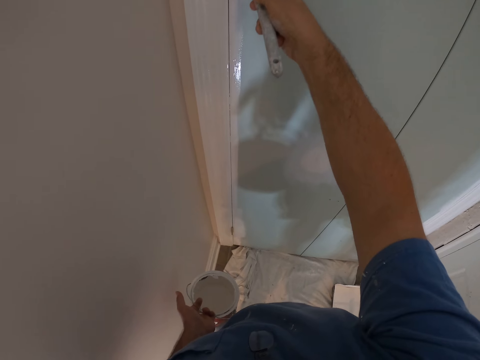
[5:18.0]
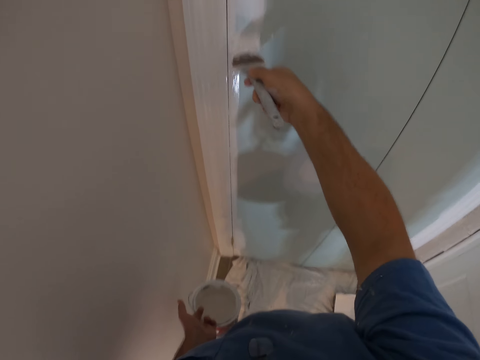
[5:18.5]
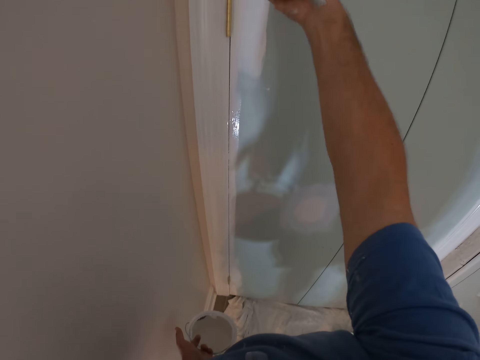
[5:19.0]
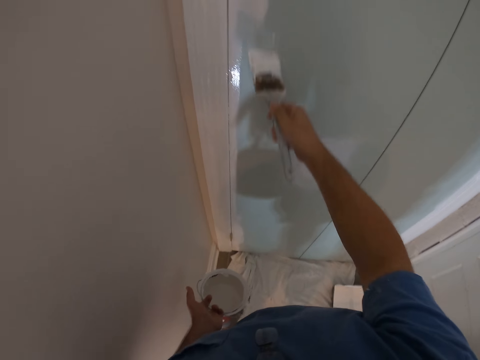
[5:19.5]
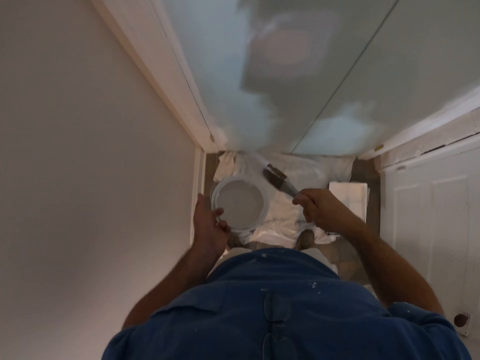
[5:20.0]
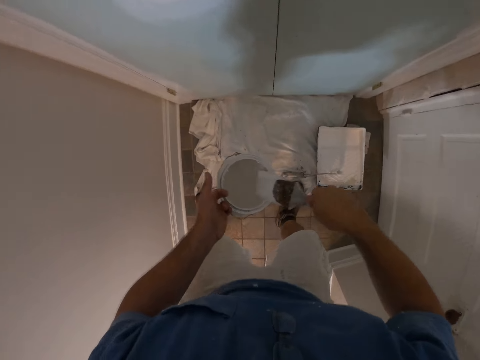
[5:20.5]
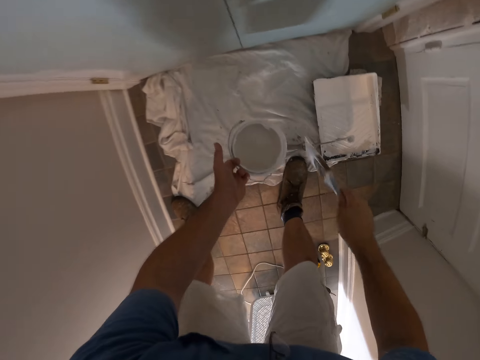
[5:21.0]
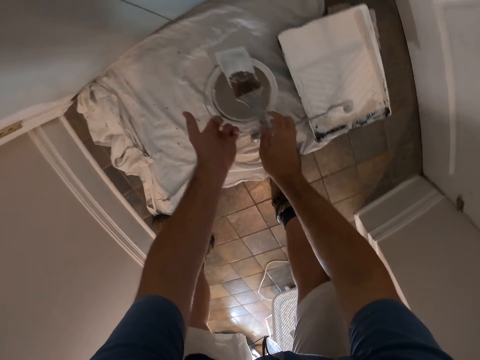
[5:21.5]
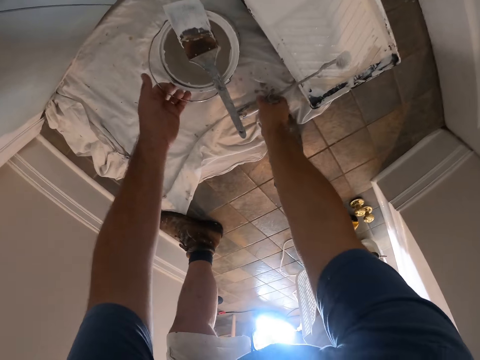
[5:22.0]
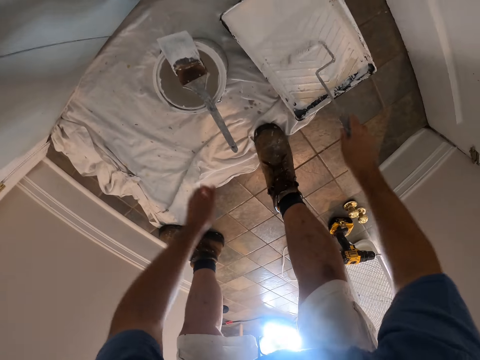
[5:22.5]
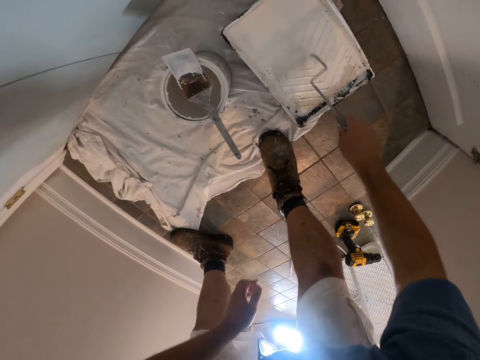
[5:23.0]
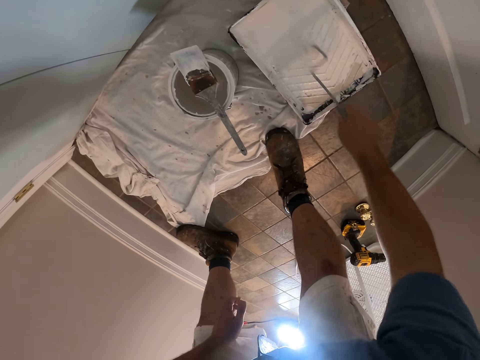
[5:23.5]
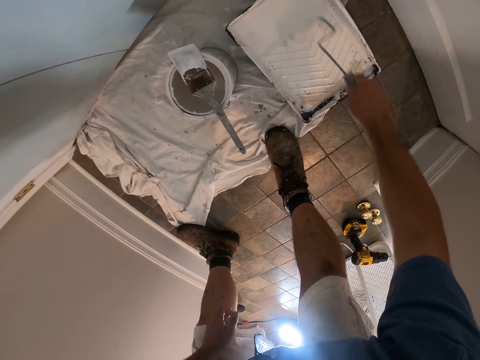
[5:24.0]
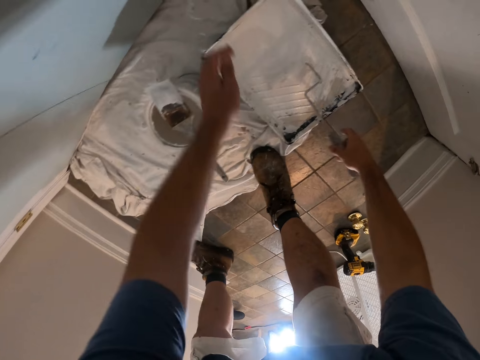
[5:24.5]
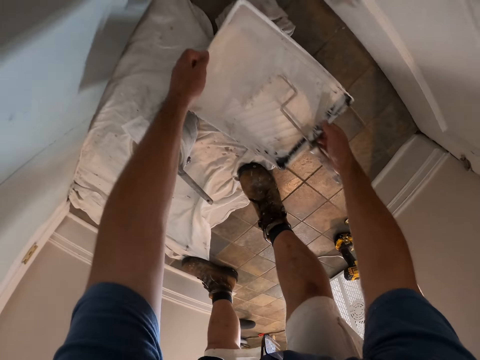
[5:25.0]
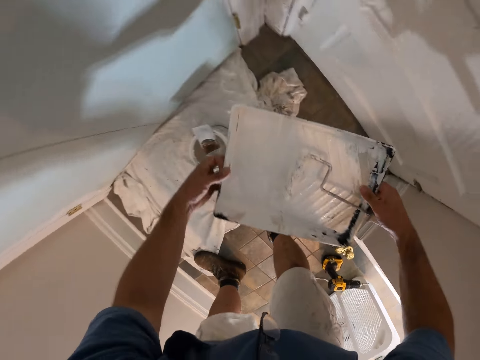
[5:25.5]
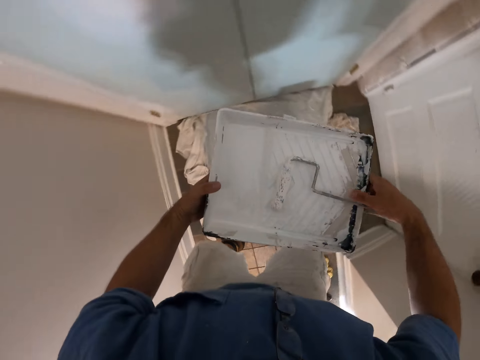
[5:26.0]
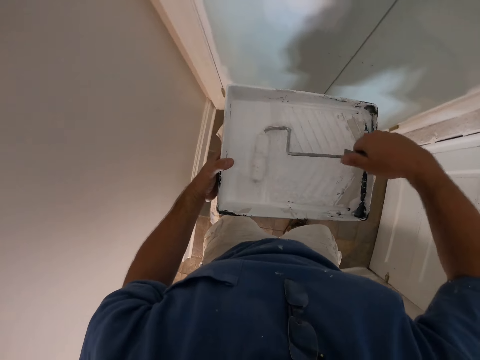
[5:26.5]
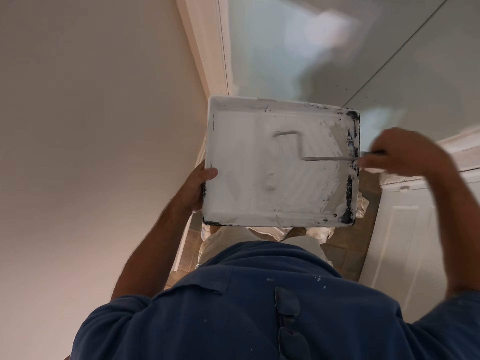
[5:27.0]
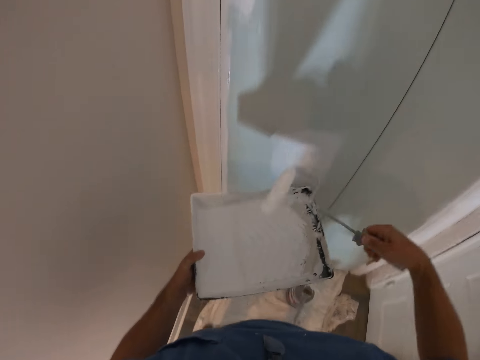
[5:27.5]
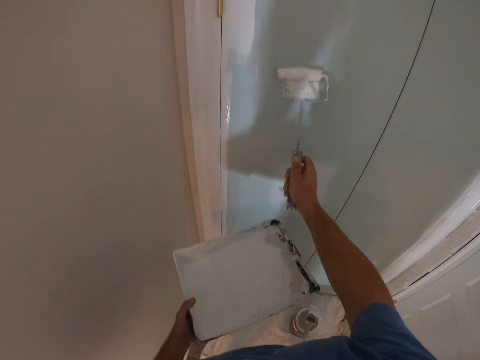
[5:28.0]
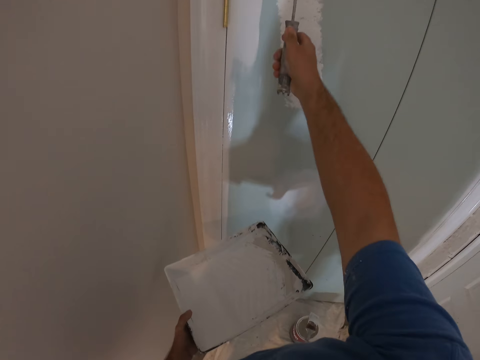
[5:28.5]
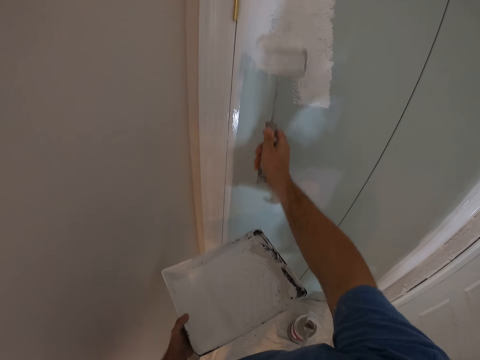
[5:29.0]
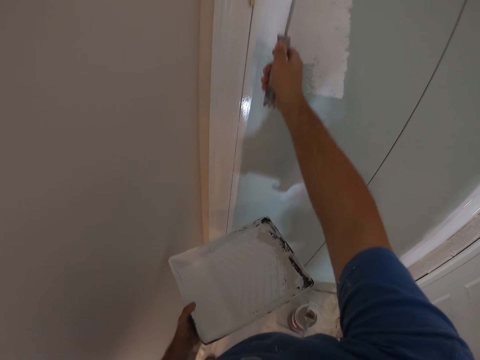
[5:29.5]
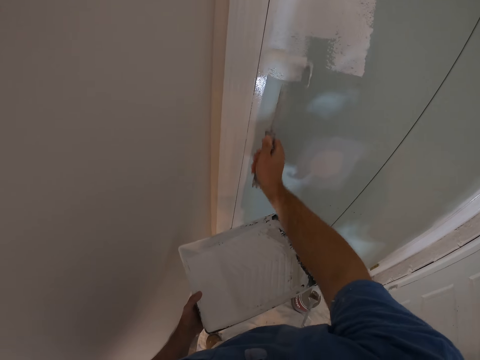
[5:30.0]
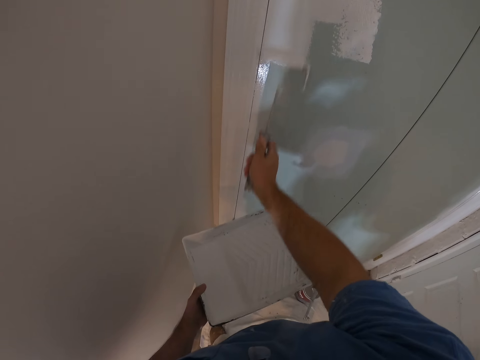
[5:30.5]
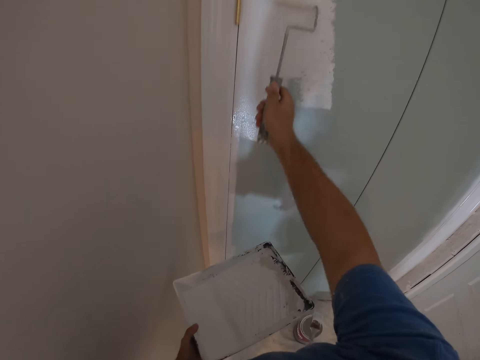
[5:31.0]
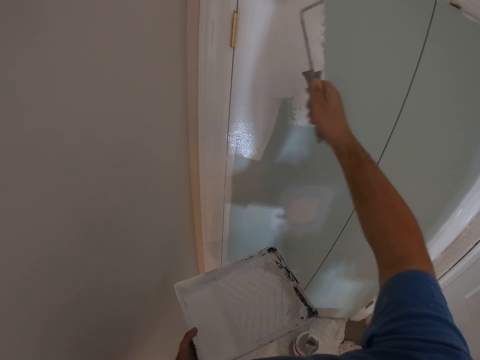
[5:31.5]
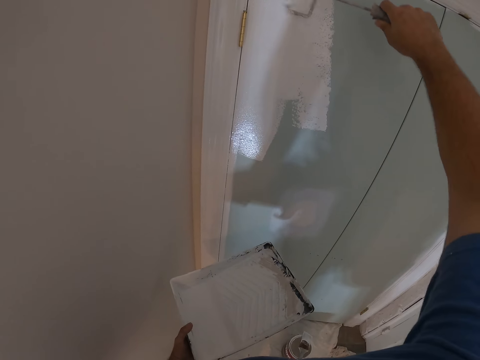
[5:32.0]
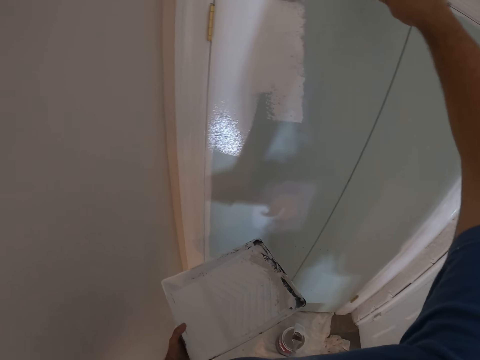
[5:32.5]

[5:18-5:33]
The camera wearer paints the room with the paint brush in his right hand. He drops the paint can or paint container in his left hand on the floor, and drops the paint brush on the paint can on the floor. He picks up a paint roller brush from another paint on the floor. He moves the paint roller brush inside the paint can. He carries the paint can on the floor with both hands. He picks up the paint container. He moves the paint roller brush inside the paint can. He paints the door. He paints the room wall with the paint roller brush in his right hand.

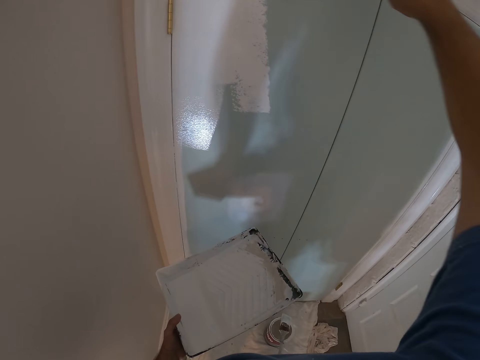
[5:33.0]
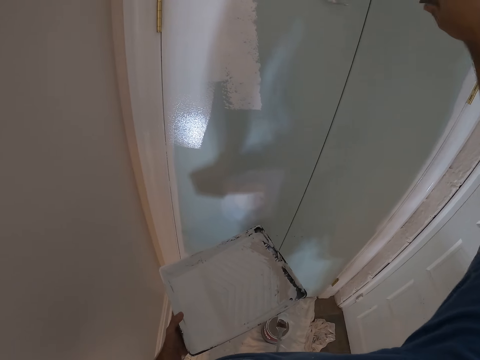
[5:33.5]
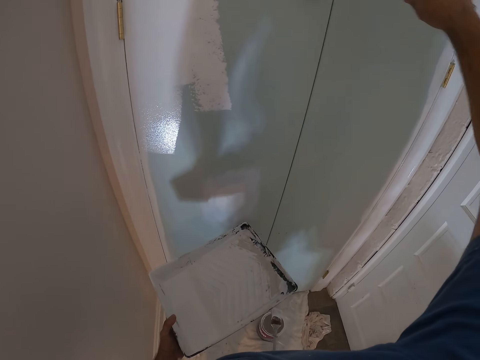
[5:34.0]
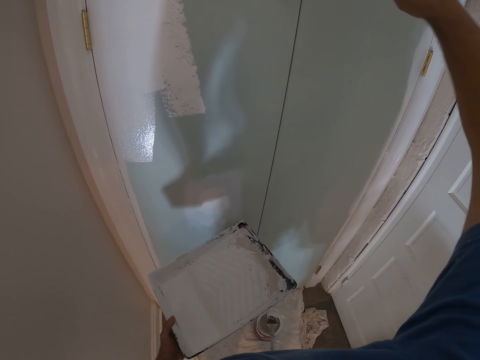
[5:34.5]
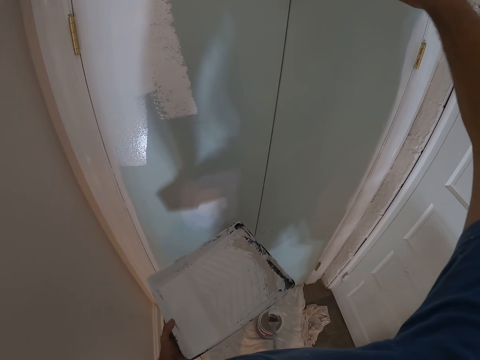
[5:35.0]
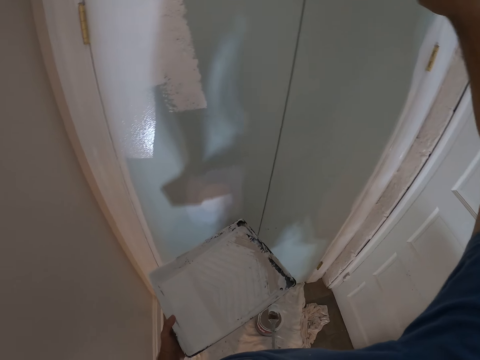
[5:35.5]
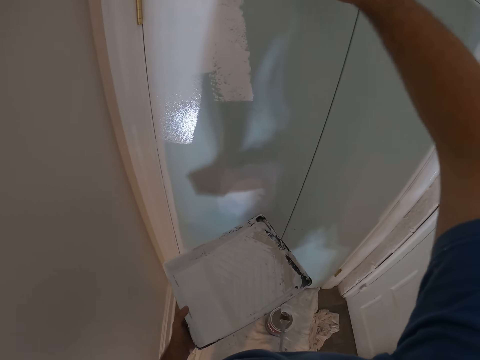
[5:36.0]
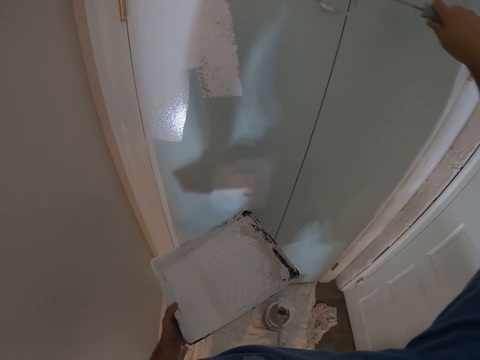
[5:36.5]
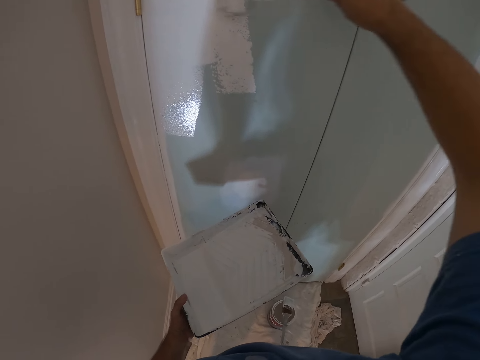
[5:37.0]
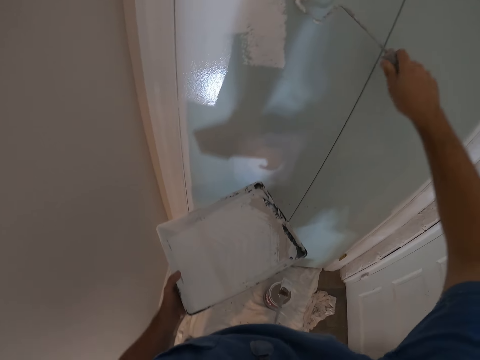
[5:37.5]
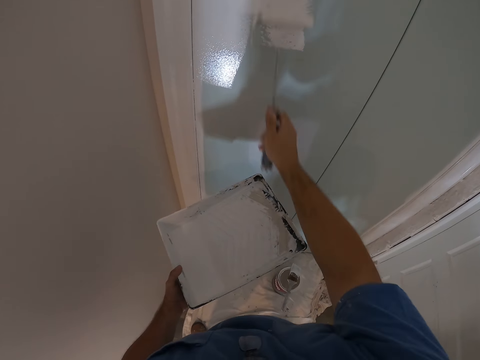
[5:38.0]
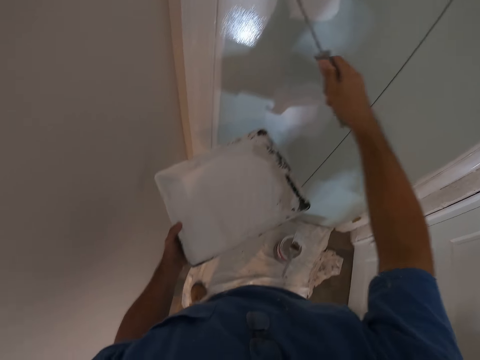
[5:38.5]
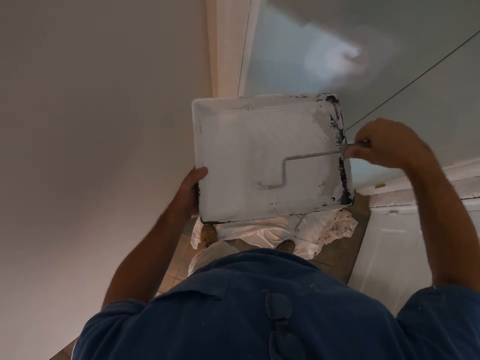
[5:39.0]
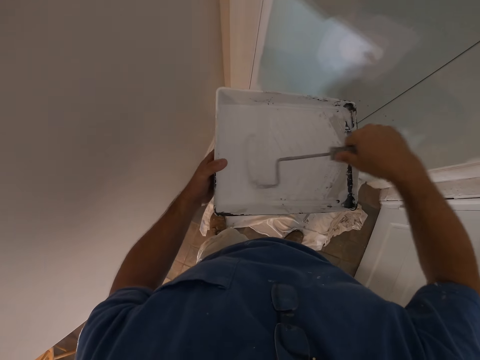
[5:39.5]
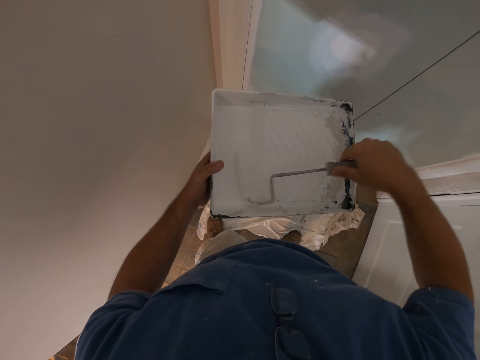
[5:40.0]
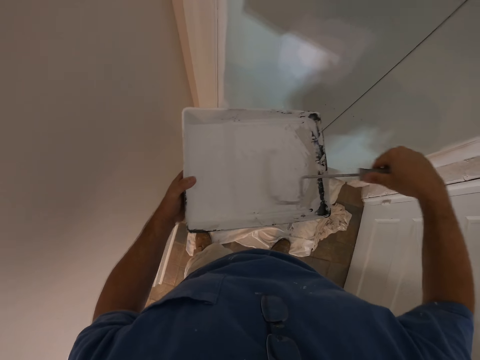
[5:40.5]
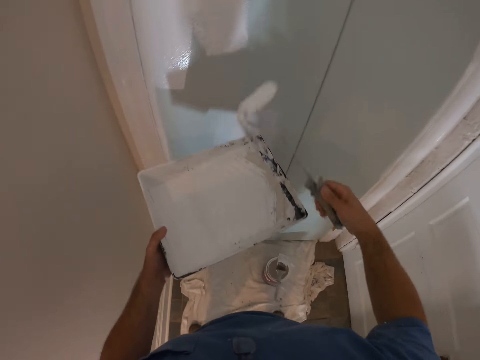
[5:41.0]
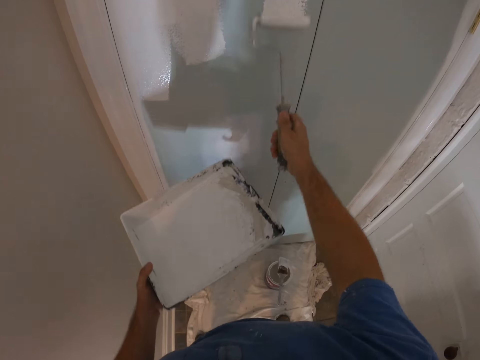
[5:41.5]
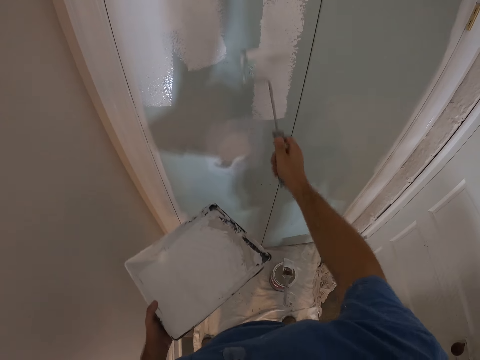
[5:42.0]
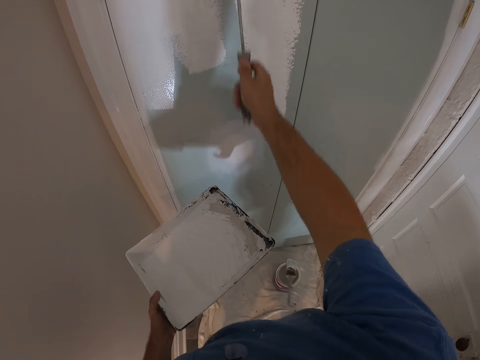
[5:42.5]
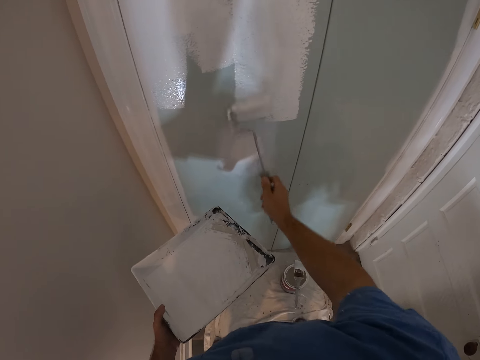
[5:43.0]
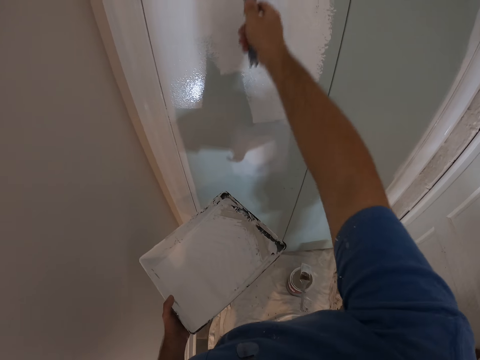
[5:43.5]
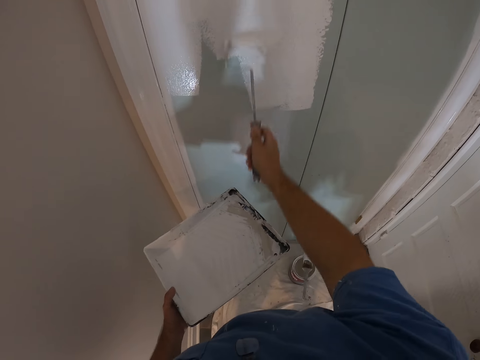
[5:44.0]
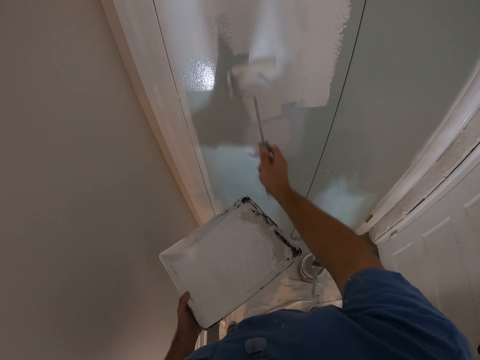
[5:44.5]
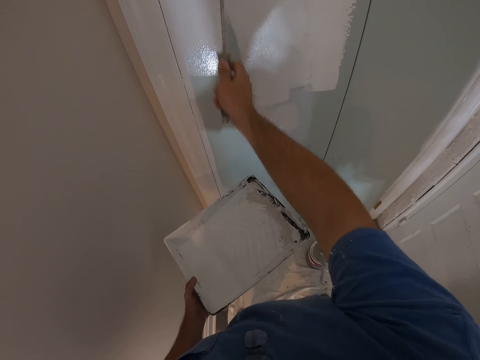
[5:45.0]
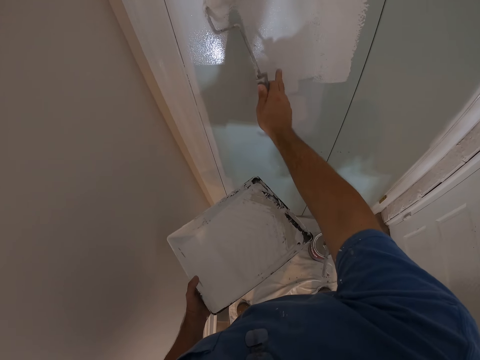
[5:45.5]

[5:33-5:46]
The camera wearer dips the paint roller brush into the paint can in his left hand. He paints the room with the paint roller brush in his right hand.
